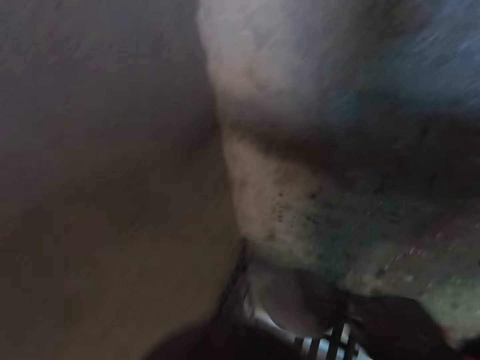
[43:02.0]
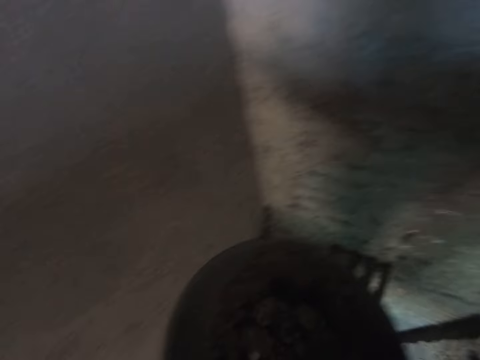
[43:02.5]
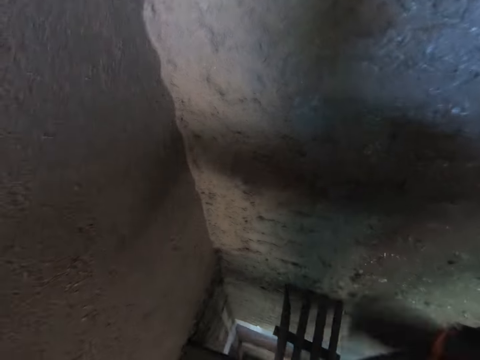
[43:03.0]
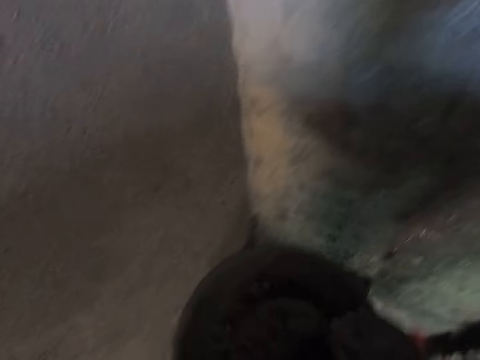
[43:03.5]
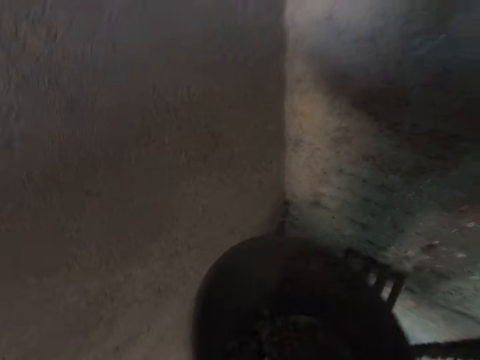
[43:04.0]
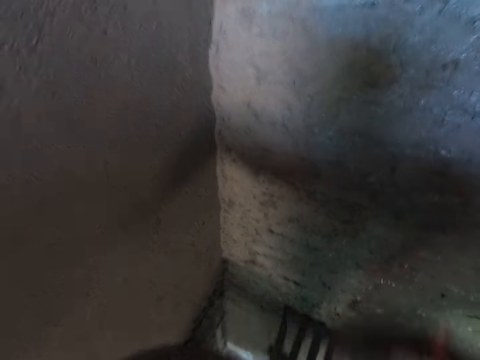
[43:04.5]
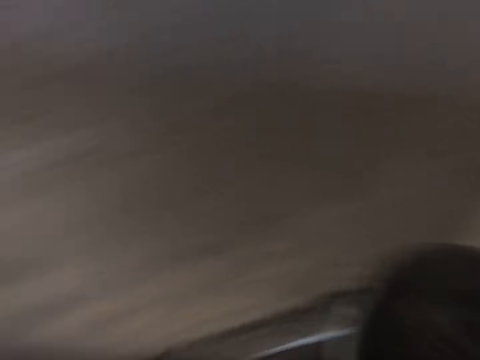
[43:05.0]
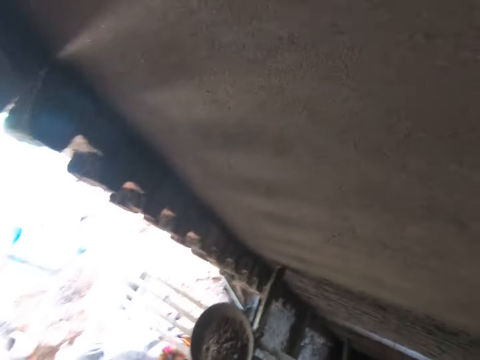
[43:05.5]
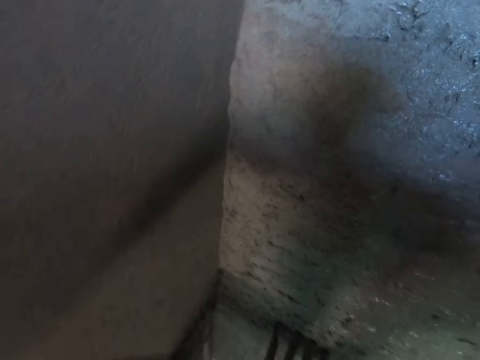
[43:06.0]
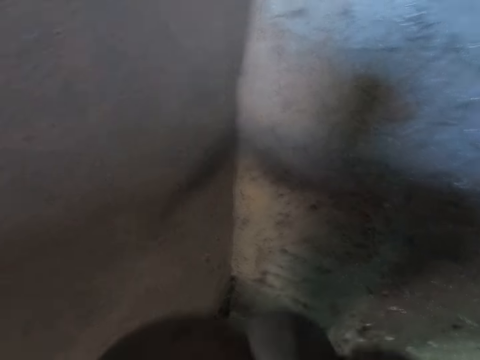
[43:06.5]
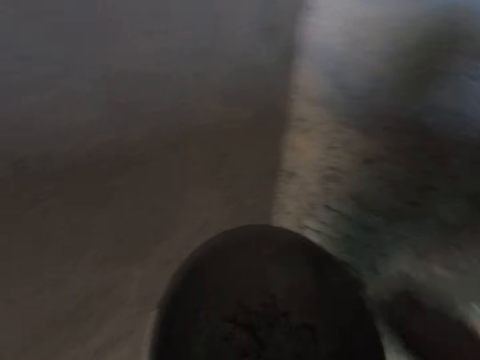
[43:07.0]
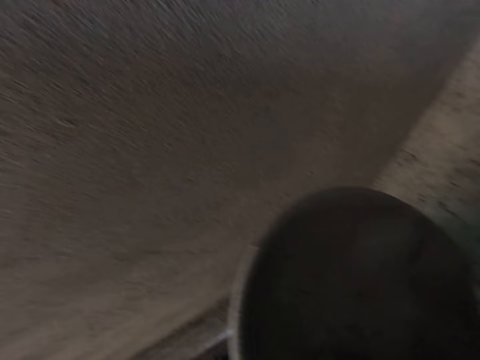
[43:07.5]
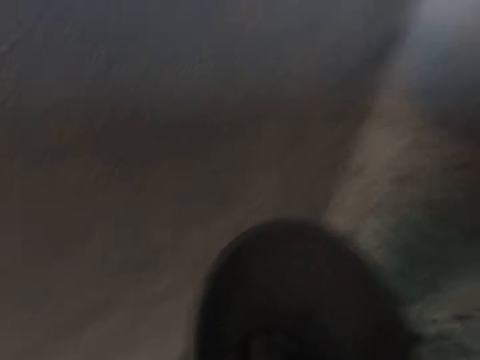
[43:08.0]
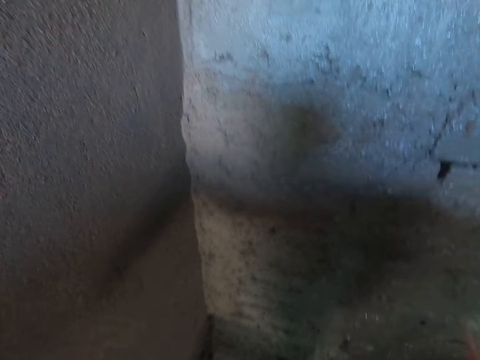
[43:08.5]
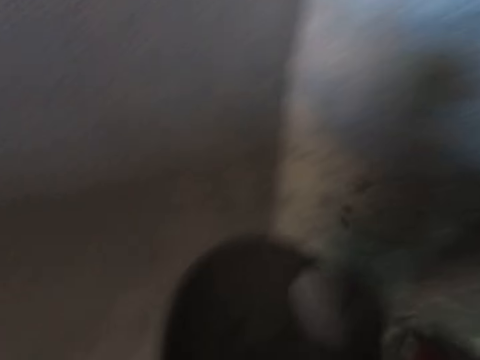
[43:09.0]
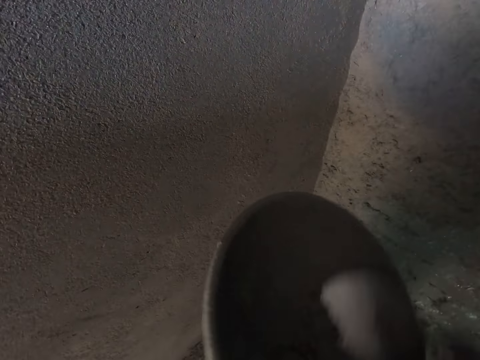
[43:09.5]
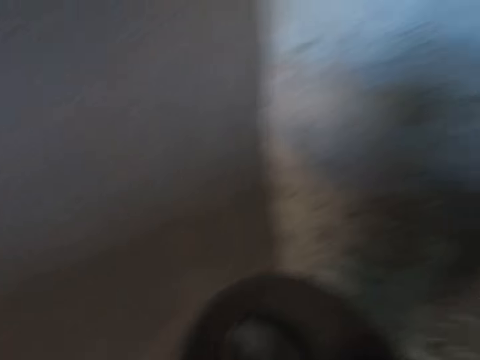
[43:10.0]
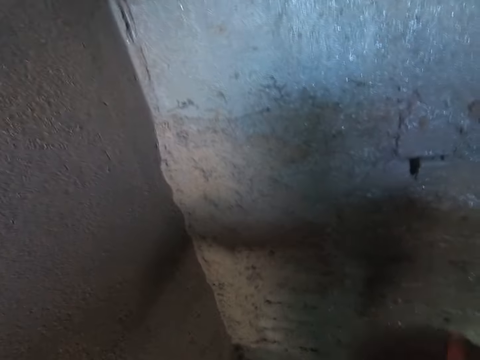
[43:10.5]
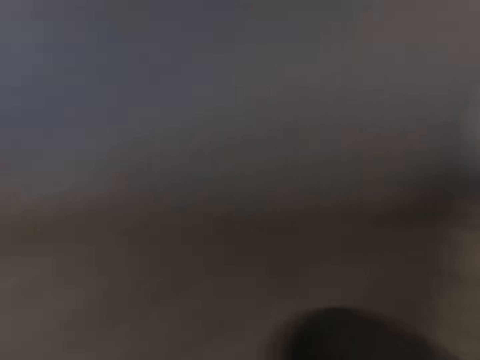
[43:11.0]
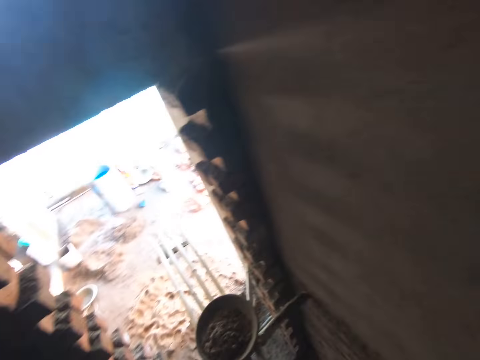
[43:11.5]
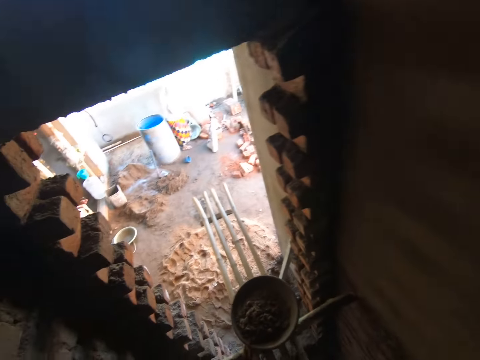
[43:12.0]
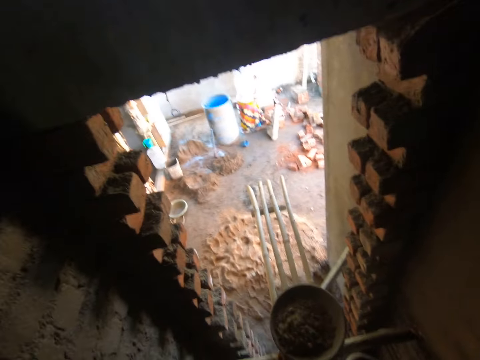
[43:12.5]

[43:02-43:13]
The camera wearer splashes the cement mortar on the wall with the hand trowel in his right hand. He takes some cement mortar from the headpan with the hand trowel in his right hand. He splashes the cement mortar on the wall with the hand trowel in his right hand. He takes some cement mortar from the headpan with the hand trowel in his right hand. He splashes the cement mortar on the wall with the hand trowel in his right hand. He takes some cement mortar from the headpan with the hand trowel in his right hand. He splashes the cement mortar on the wall with the hand trowel in his right hand. He clears the tray. He takes some cement mortar from the headpan with the hand trowel in his right hand. He splashes the cement mortar on the wall with the hand trowel in his right hand. He clears the tray. He takes some cement mortar from the headpan with the hand trowel in his right hand. He splashes the cement mortar on the wall with the hand trowel in his right hand.

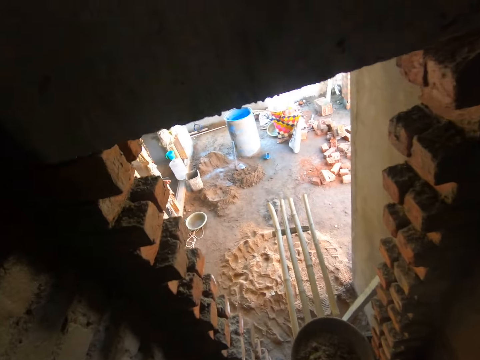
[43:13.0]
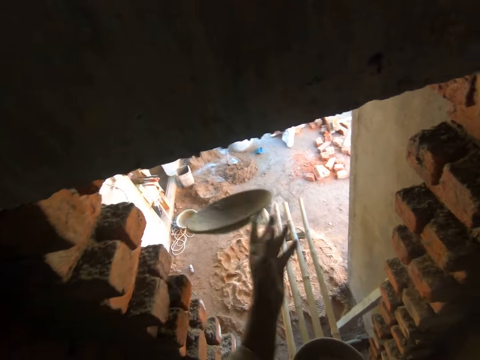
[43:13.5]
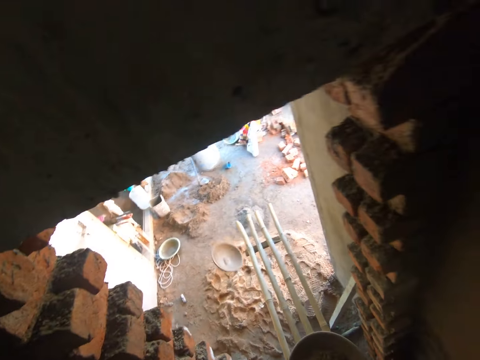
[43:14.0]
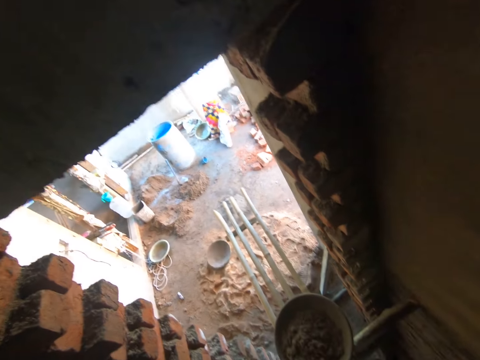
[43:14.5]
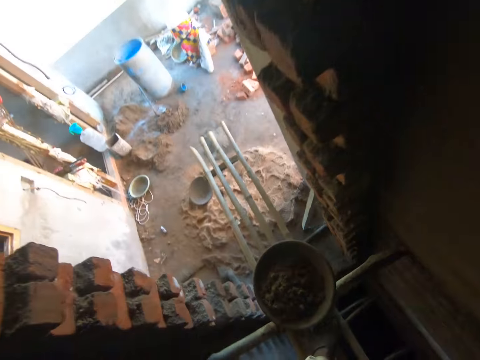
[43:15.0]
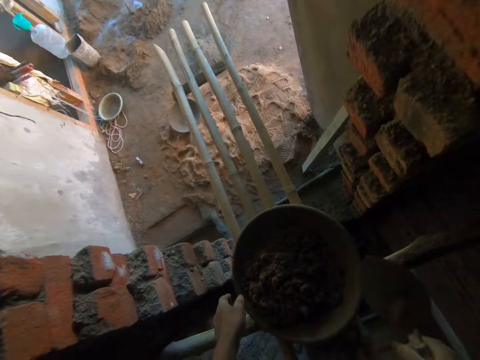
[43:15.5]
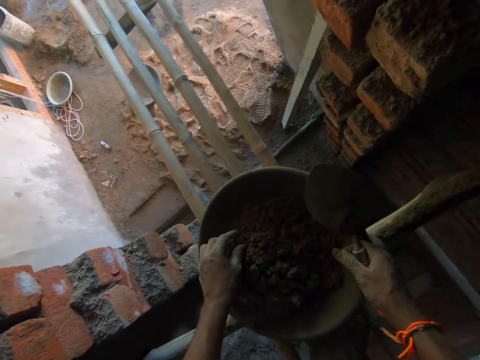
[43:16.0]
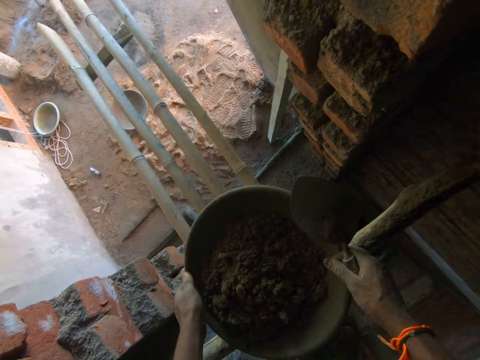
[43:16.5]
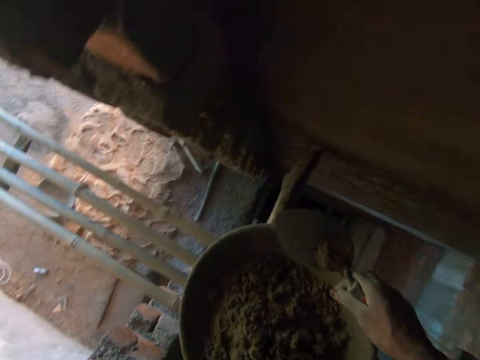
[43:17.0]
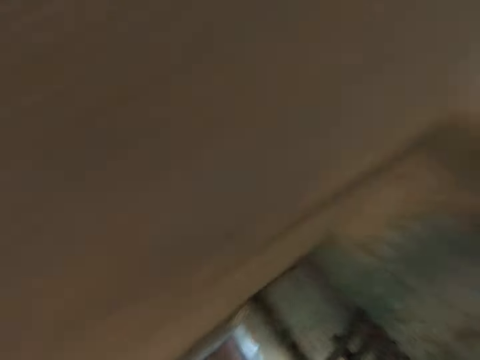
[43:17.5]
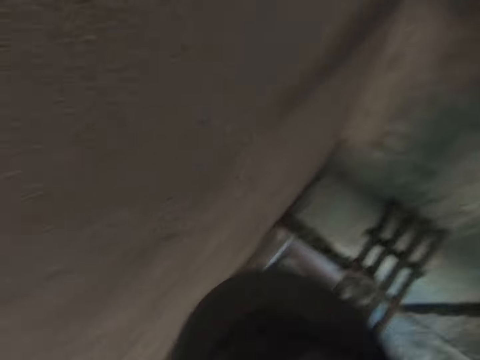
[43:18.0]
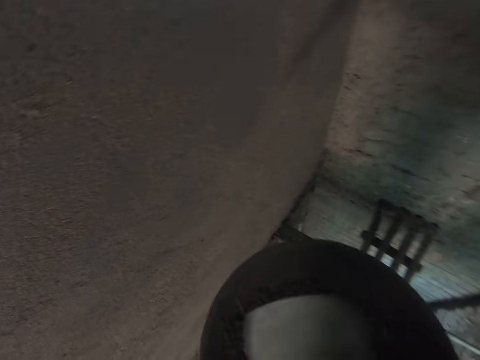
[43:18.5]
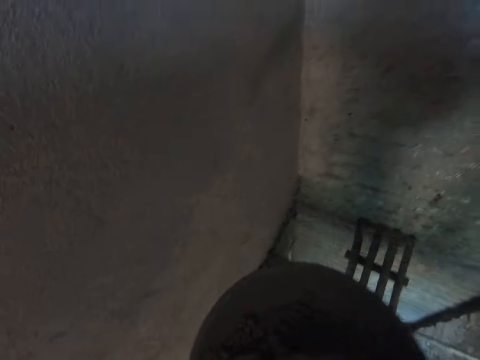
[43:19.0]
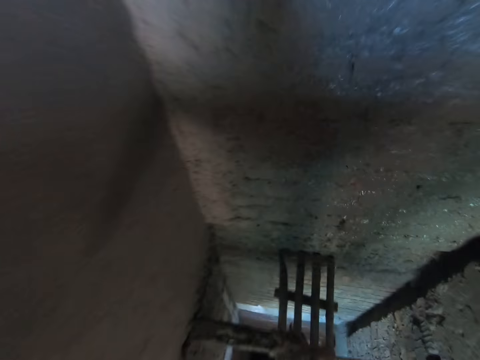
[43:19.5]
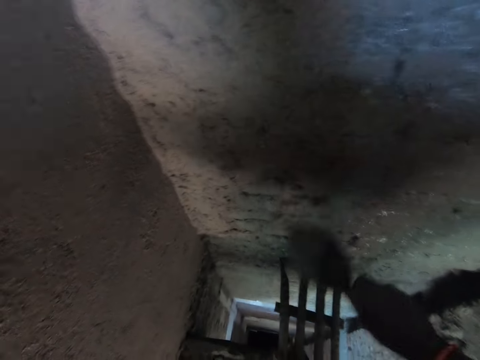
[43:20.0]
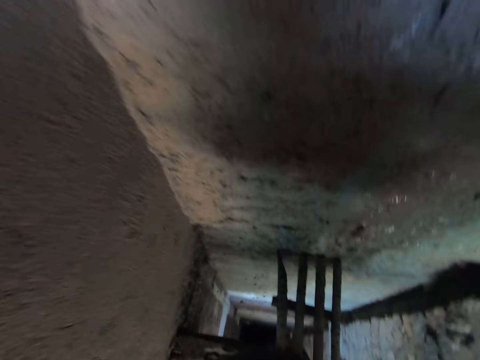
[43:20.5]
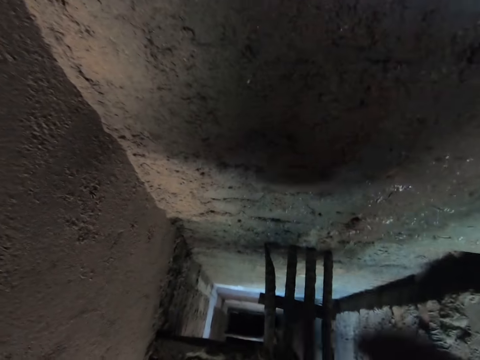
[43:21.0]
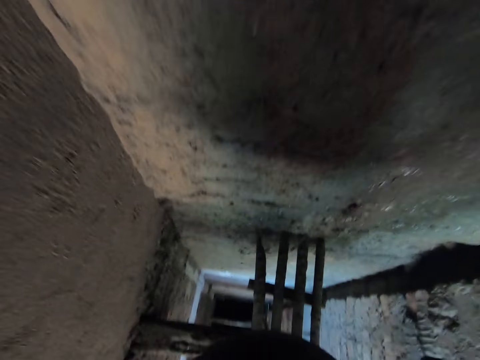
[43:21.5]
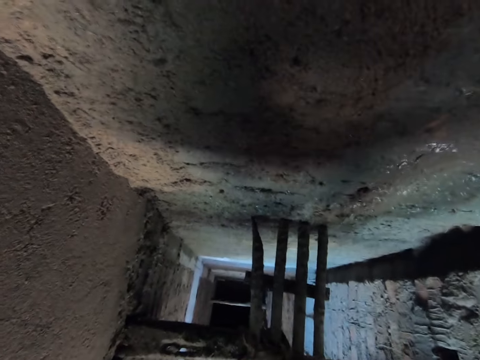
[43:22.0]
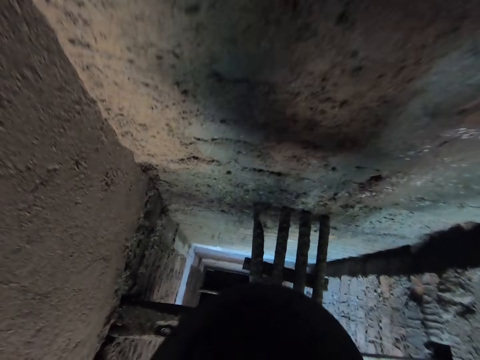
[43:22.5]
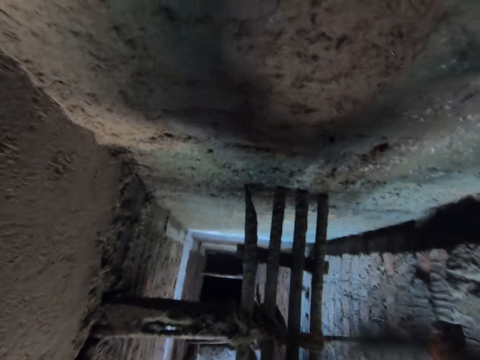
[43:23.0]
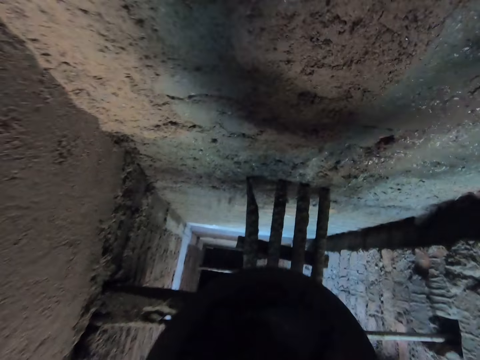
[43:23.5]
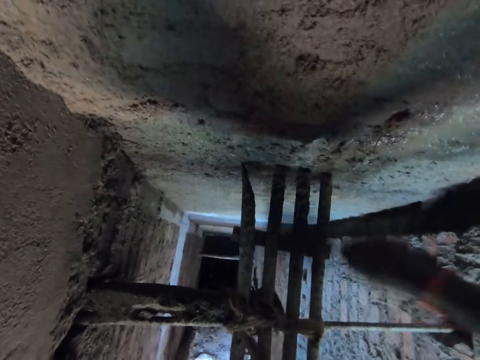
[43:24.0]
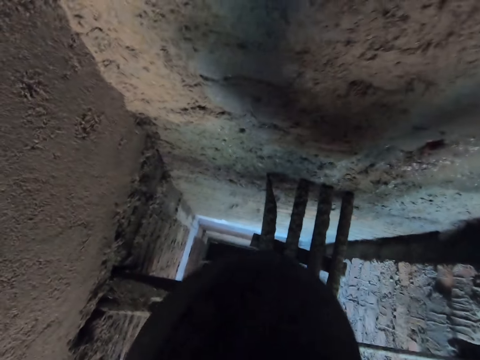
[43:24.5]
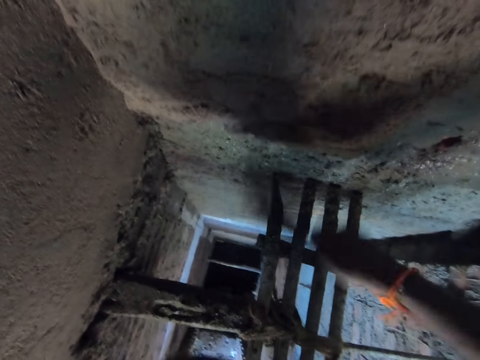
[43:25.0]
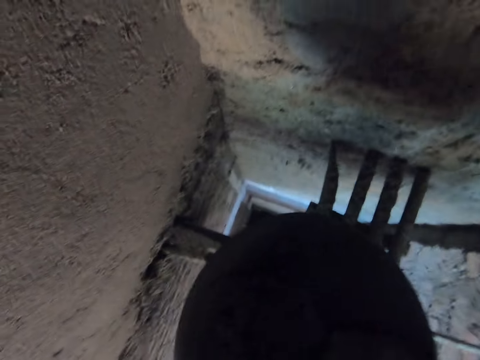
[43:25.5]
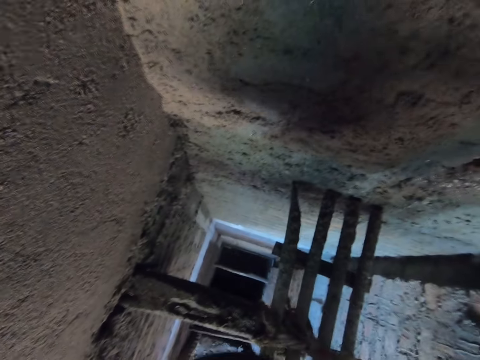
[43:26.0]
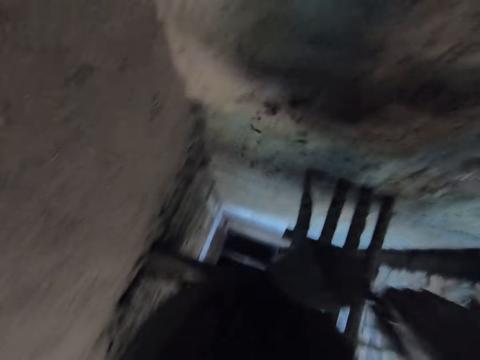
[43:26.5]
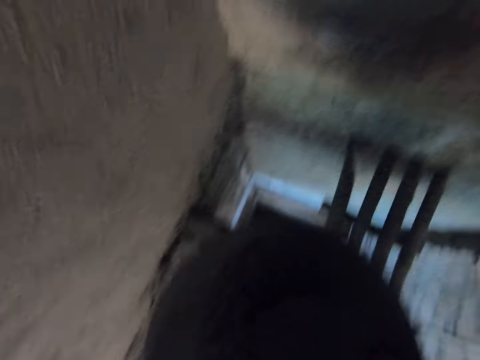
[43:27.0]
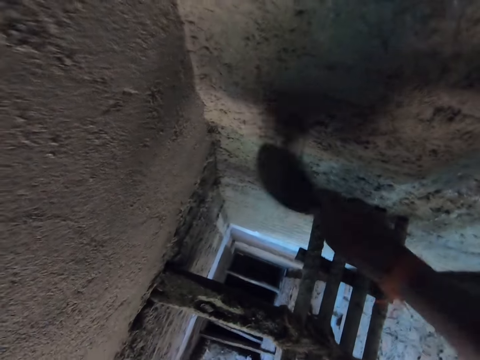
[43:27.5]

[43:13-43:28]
The camera wearer throws the headpan on the floor with his left hand. He moves towards the tray. He touches a cement material in a headpan on the bamboo scaffold with his left hand. He carries the headpan from the bamboo scaffold with both hands. He turns around. He mixes concrete with the trowel. He holds the headpan with his left hand. He takes some cement mortar from the headpan with the hand trowel in his right hand. He splashes the cement mortar on the wall with the hand trowel in his right hand. He takes some cement mortar from the headpan with the hand trowel in his right hand. He splashes the cement mortar on the wall with the hand trowel in his right hand. He takes some cement mortar from the headpan with the hand trowel in his right hand. He splashes the cement mortar on the wall with the hand trowel in his right hand. He takes some cement mortar from the headpan with the hand trowel in his right hand. He splashes the cement mortar on the wall with the hand trowel in his right hand. He takes some cement mortar from the headpan with the hand trowel in his right hand. He splashes the cement mortar on the wall with the hand trowel in his right hand. He takes some cement mortar from the headpan with the hand trowel in his right hand. He splashes the cement mortar on the wall with the hand trowel in his right hand. He takes some cement mortar from the headpan with the hand trowel in his right hand. He splashes the cement mortar on the wall with the hand trowel in his right hand. He takes some cement mortar from the headpan with the hand trowel in his right hand. He splashes the cement mortar on the wall with the hand trowel in his right hand.
